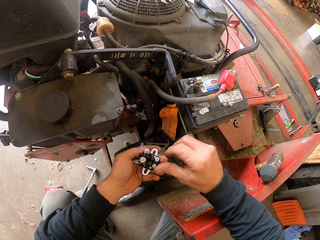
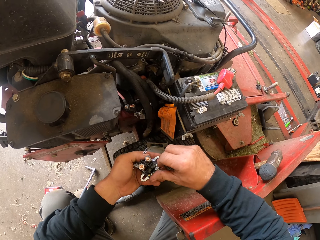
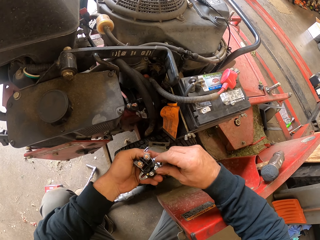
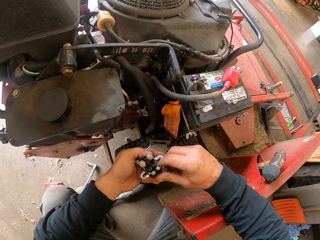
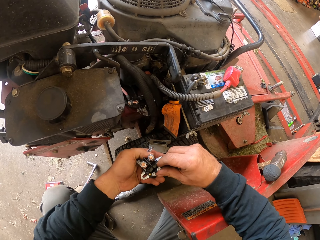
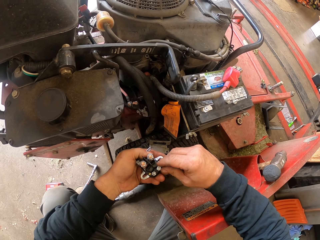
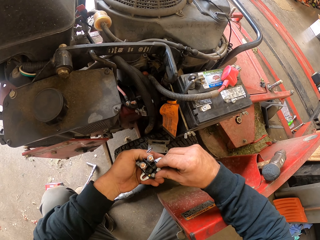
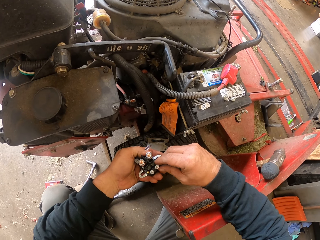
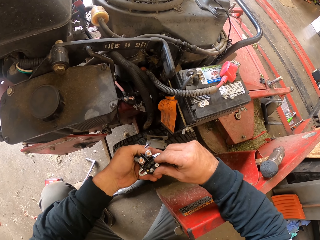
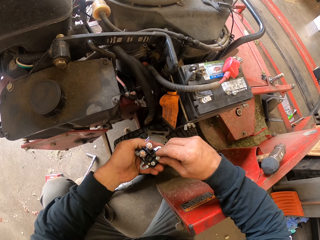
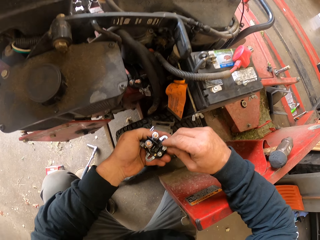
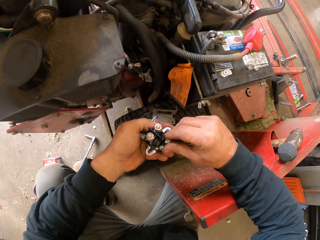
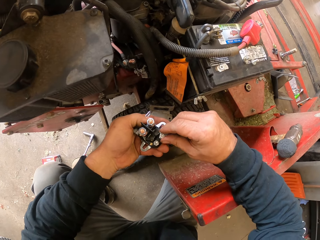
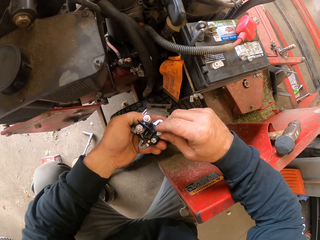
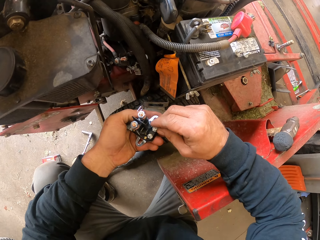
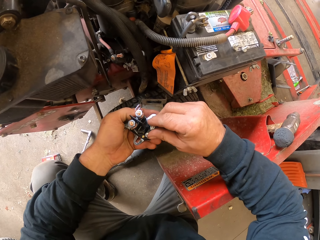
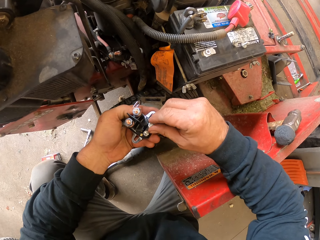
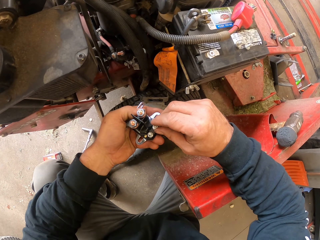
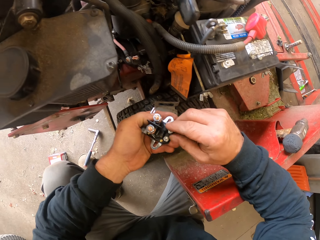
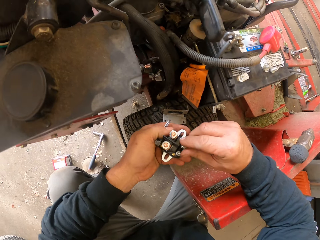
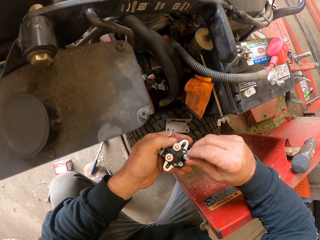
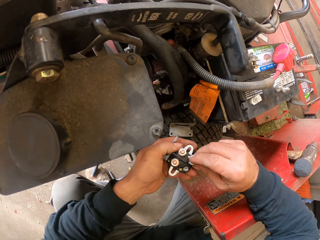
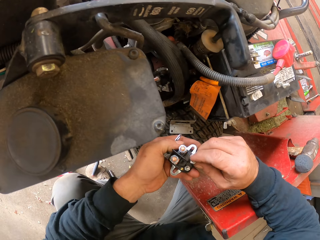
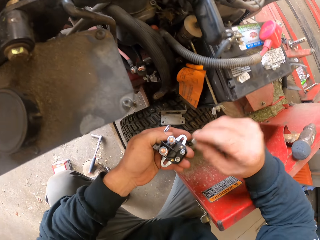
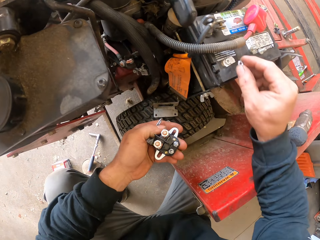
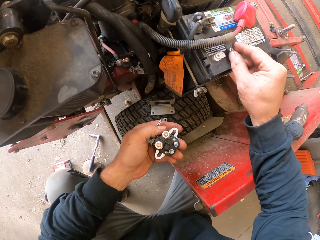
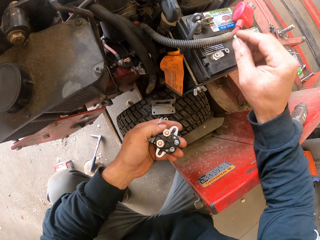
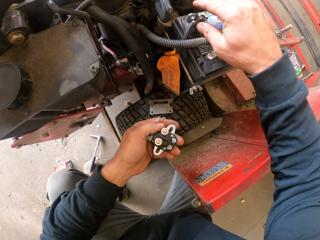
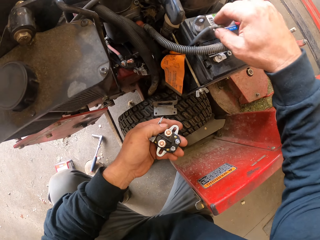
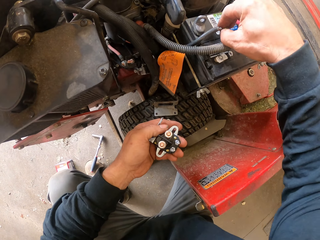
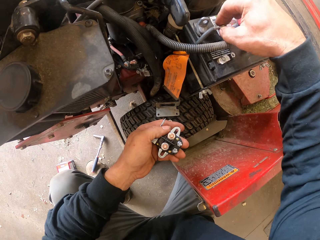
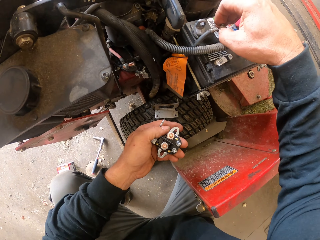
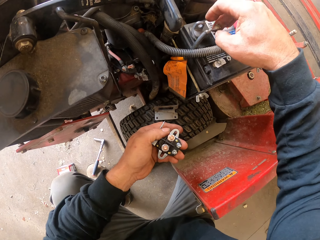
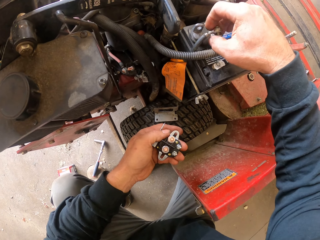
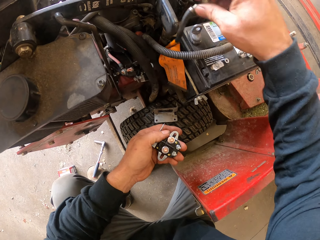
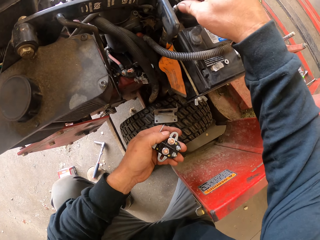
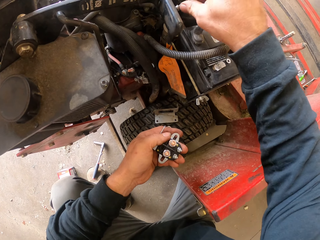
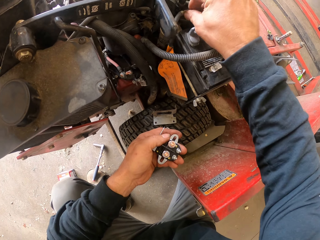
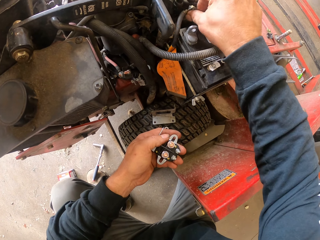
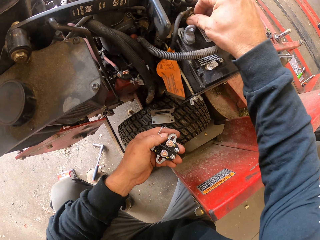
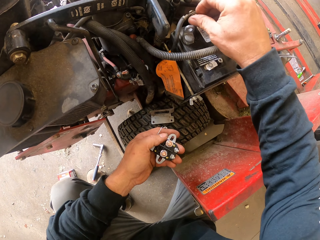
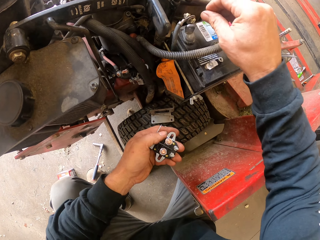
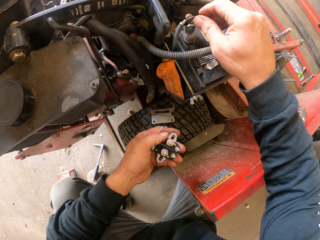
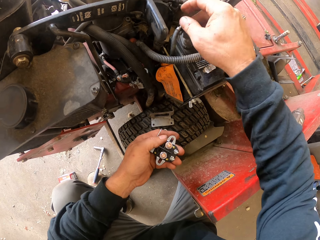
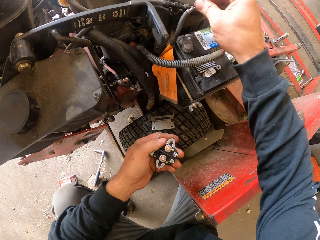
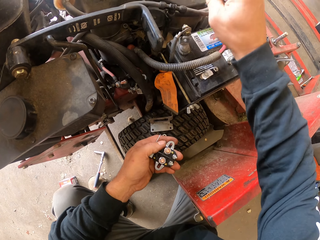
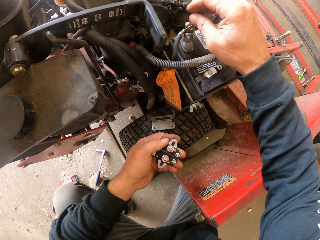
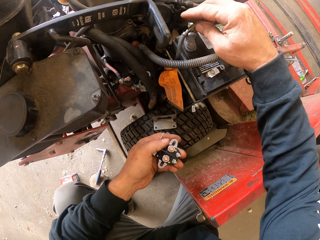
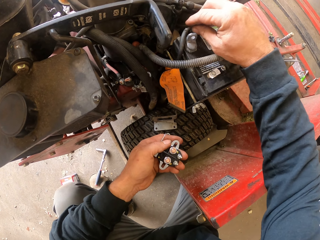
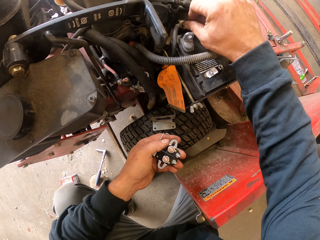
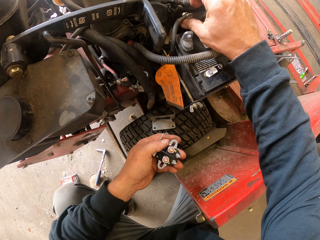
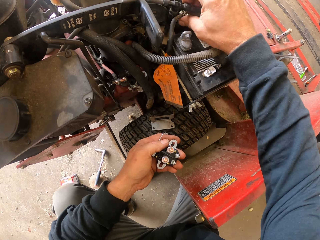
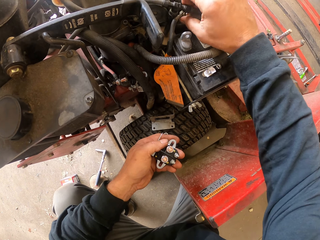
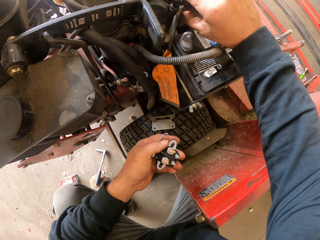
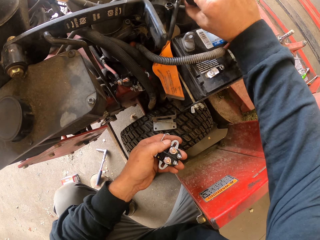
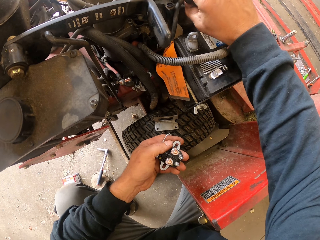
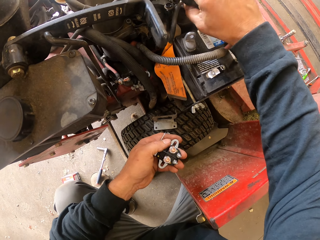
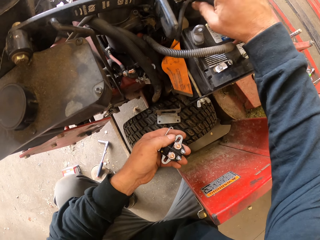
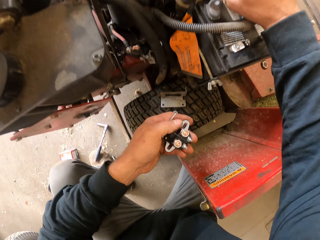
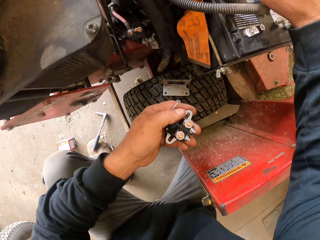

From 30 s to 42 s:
The camera wearer puts something on the lawn mower. They adjust something. They put something on the lawn mower. They move a pipe. They adjust the battery cable.

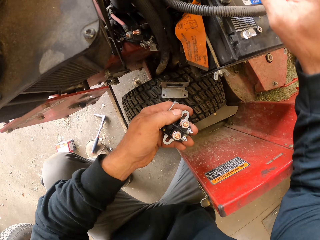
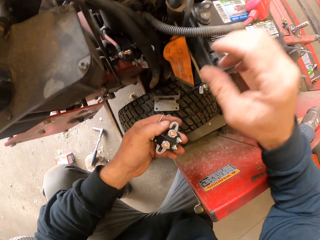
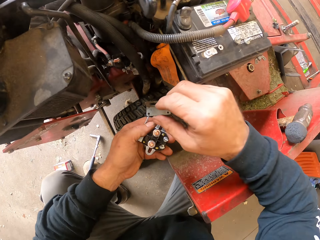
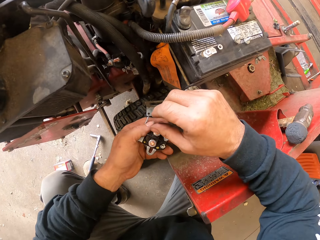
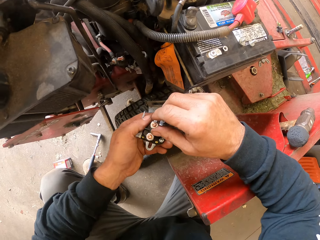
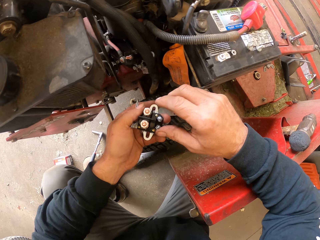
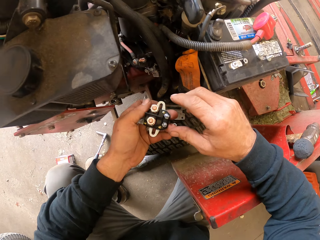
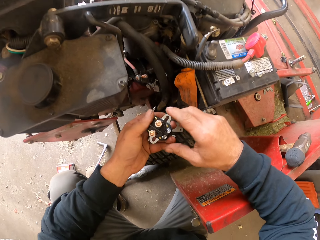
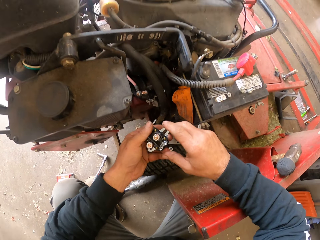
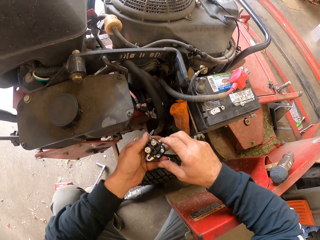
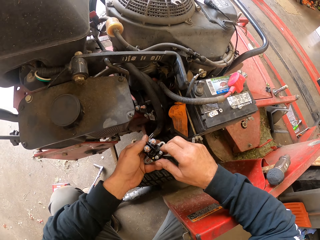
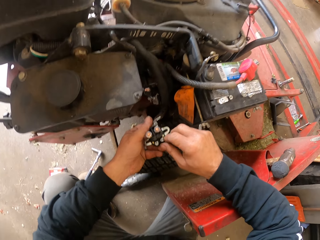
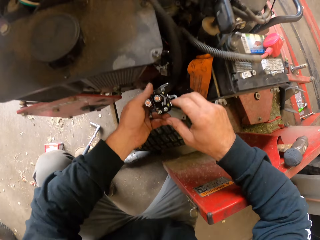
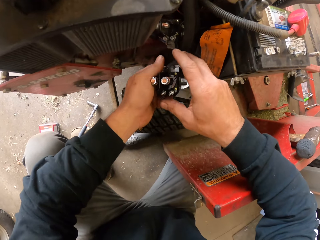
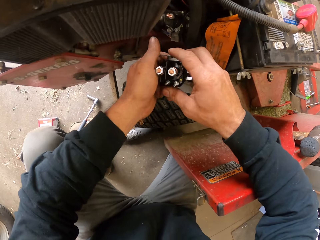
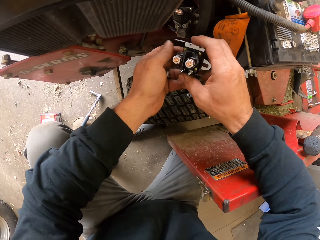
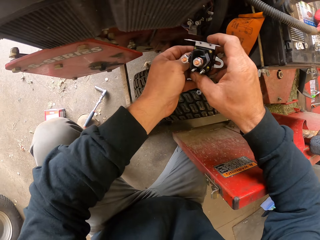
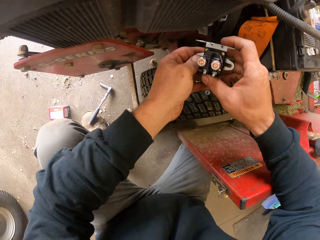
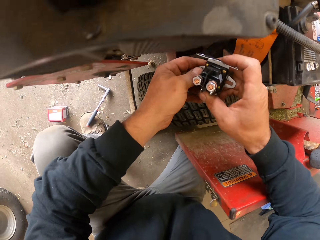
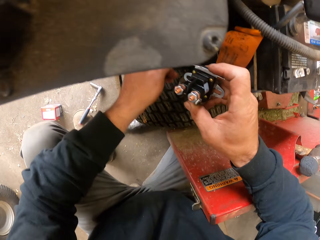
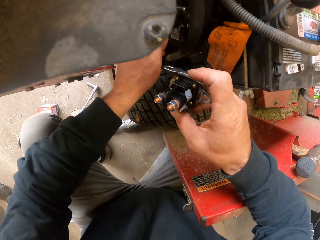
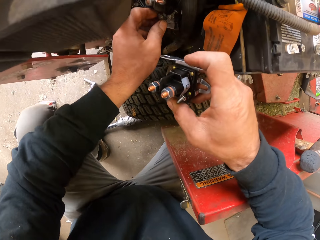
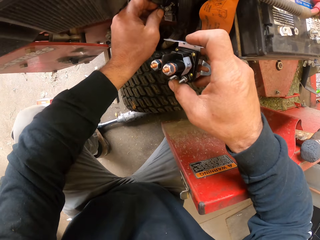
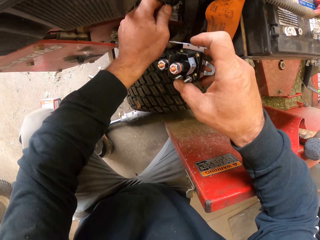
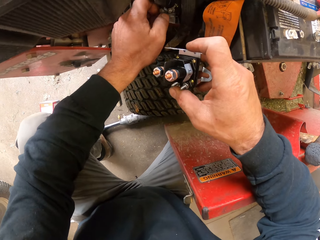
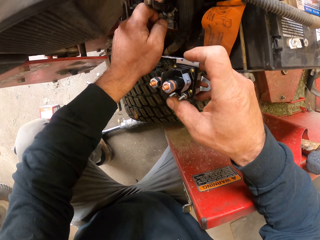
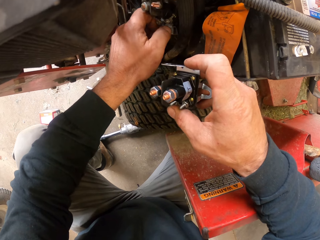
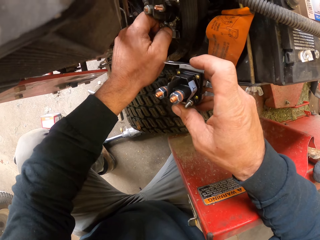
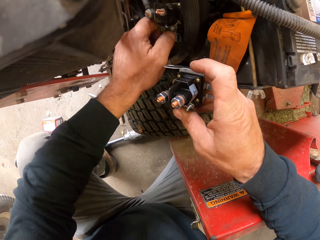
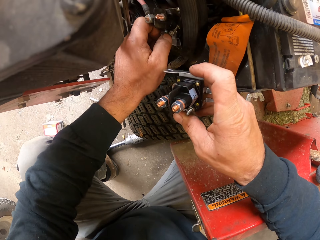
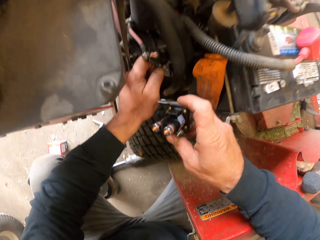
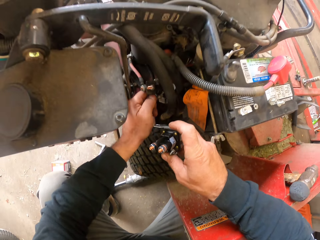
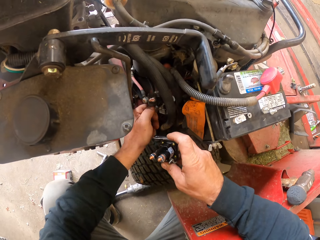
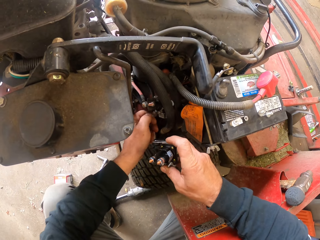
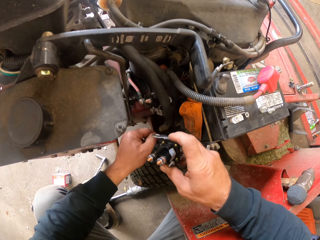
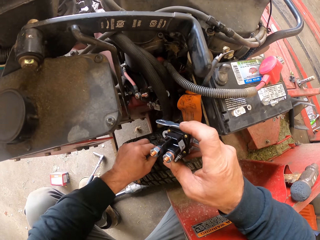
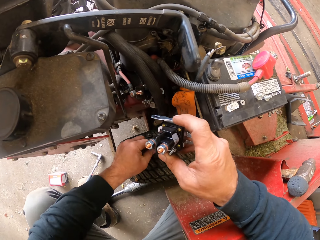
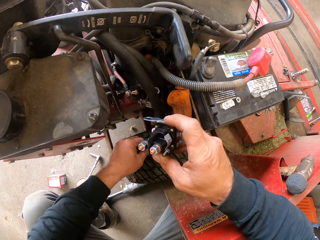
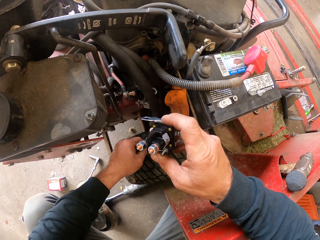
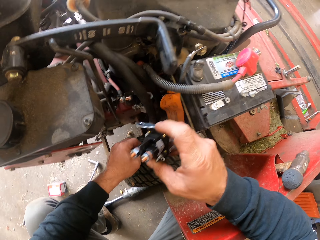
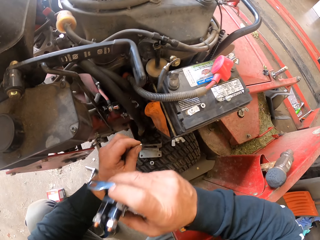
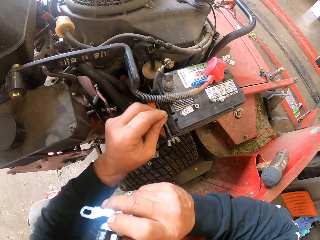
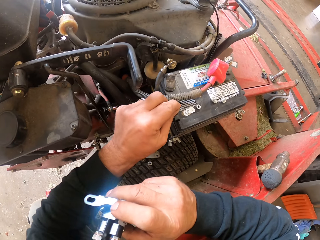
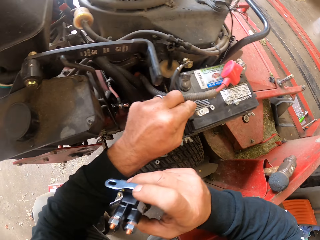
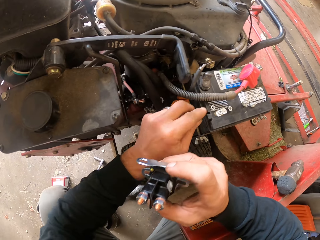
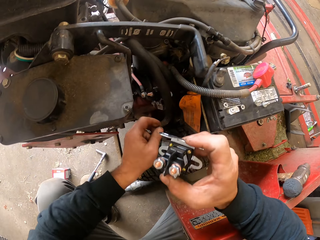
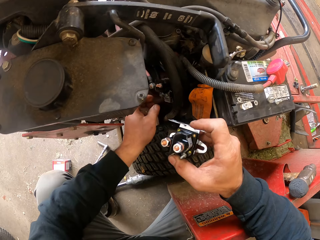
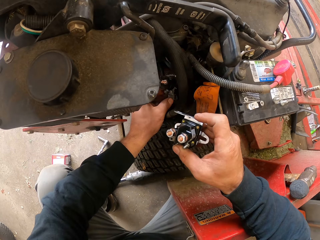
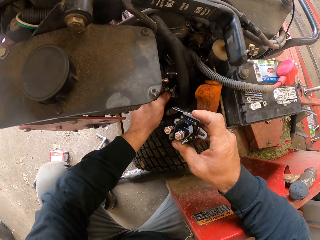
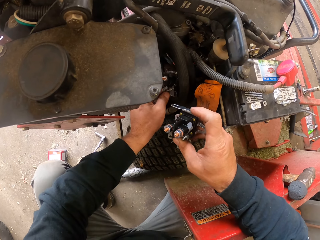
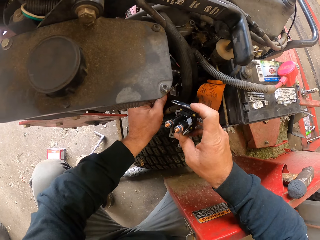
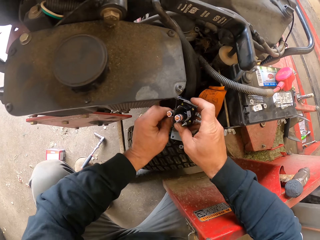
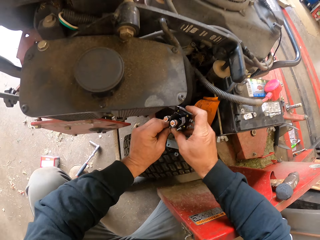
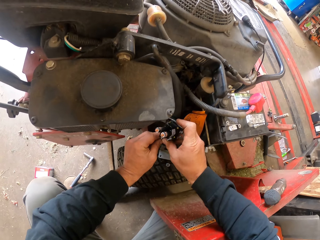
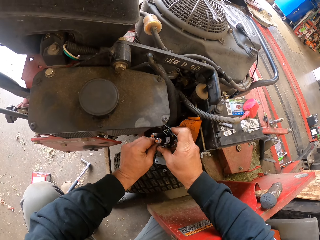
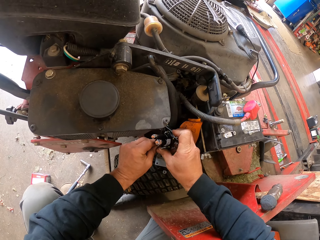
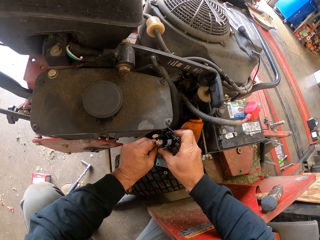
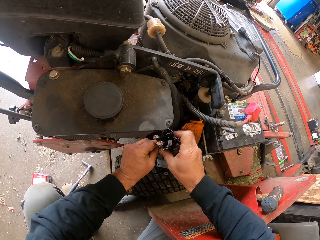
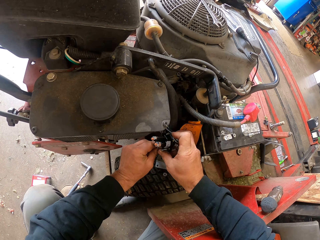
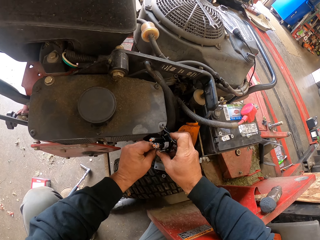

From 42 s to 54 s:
The camera wearer adjusts something. They put something on the lawn mower.
